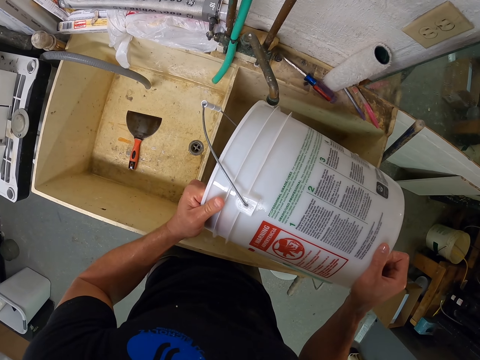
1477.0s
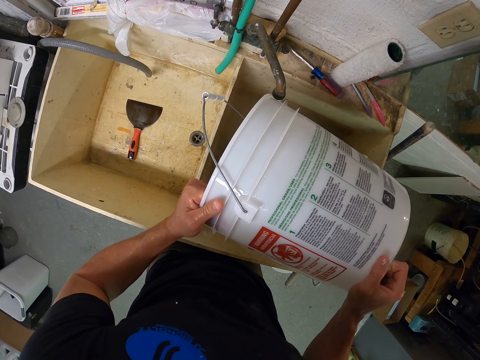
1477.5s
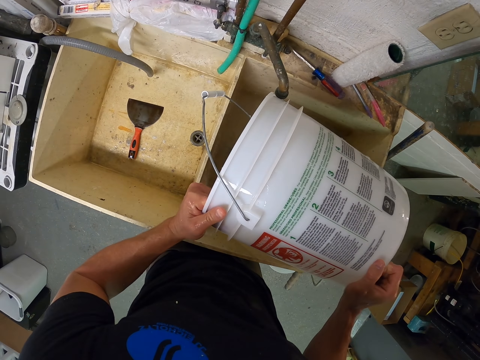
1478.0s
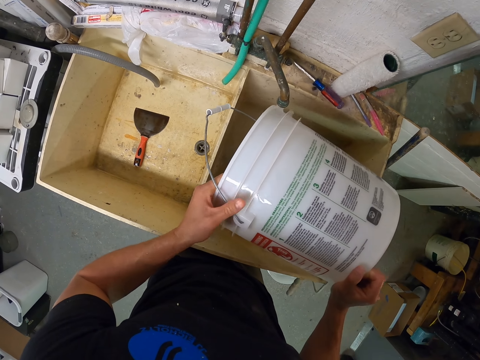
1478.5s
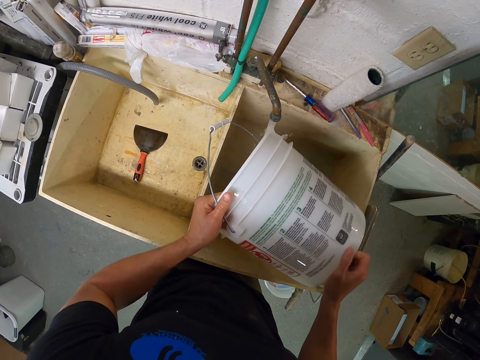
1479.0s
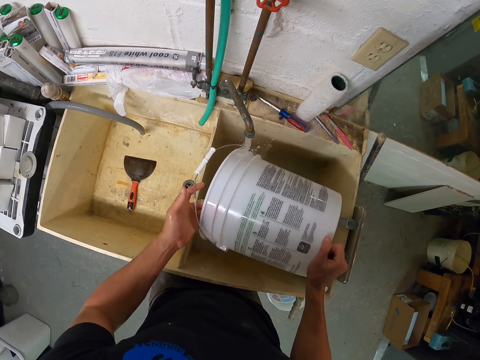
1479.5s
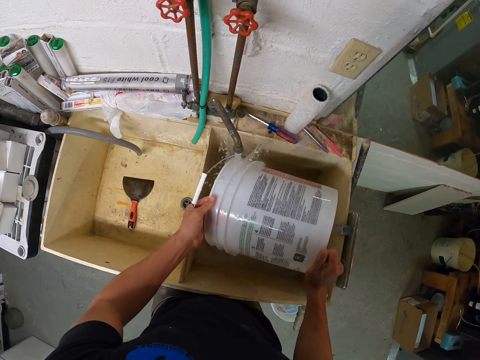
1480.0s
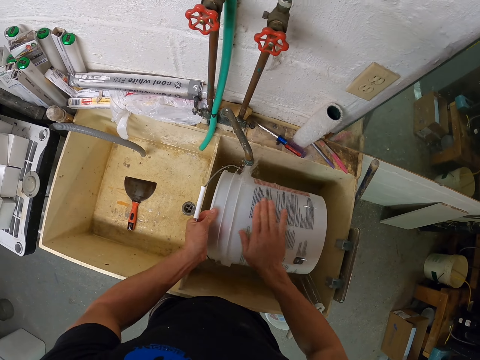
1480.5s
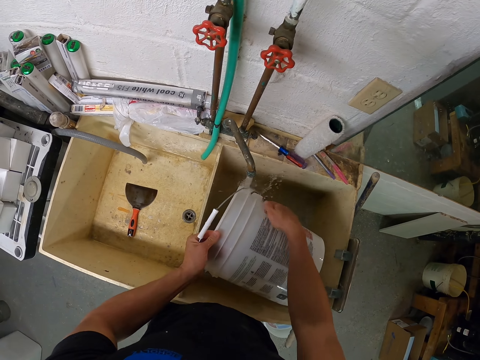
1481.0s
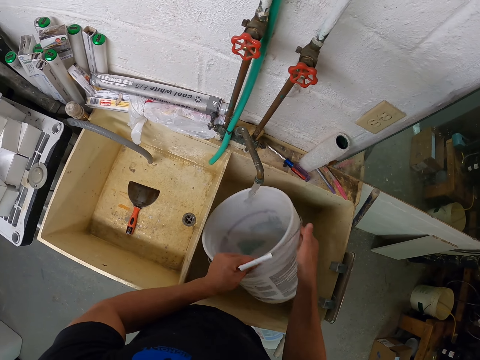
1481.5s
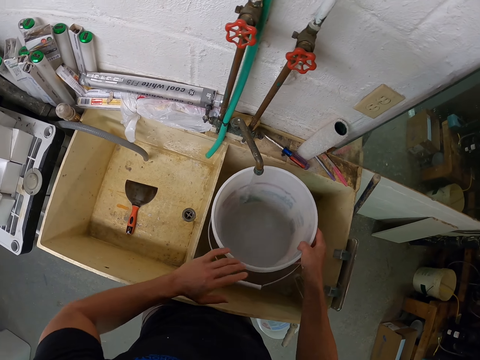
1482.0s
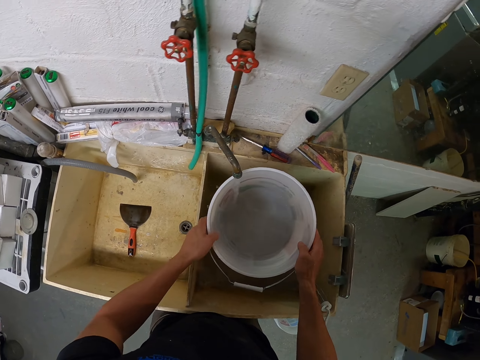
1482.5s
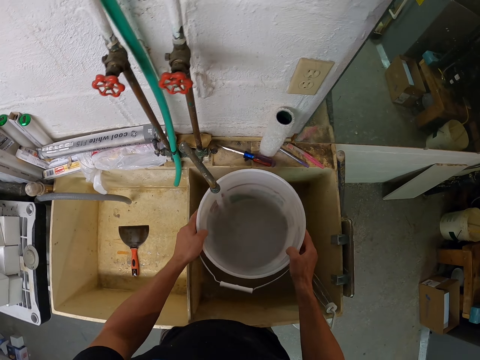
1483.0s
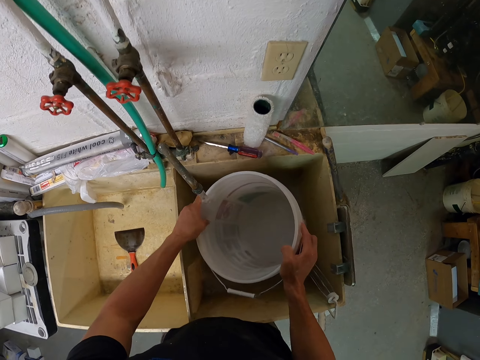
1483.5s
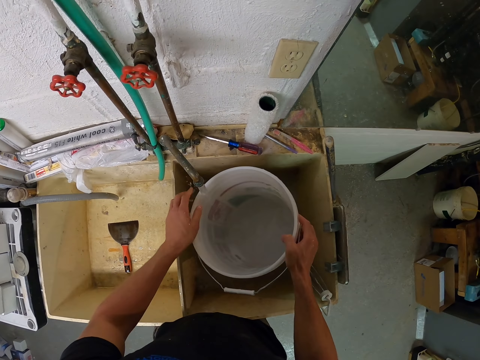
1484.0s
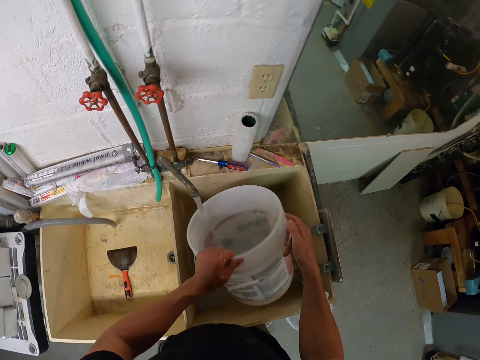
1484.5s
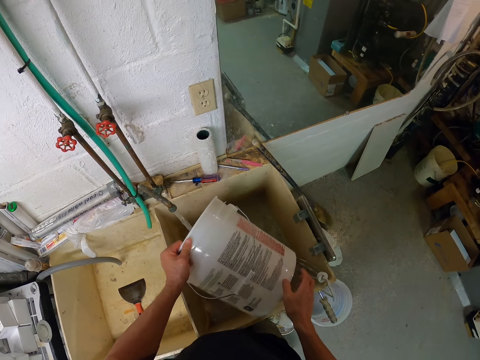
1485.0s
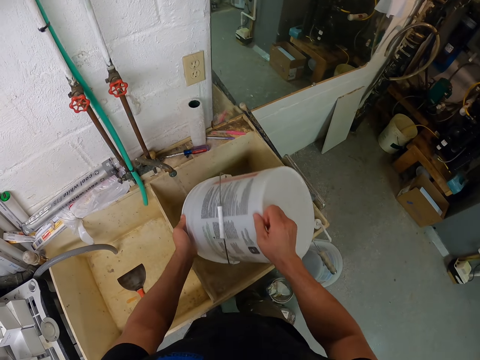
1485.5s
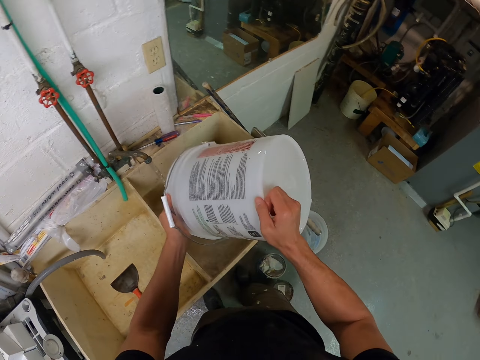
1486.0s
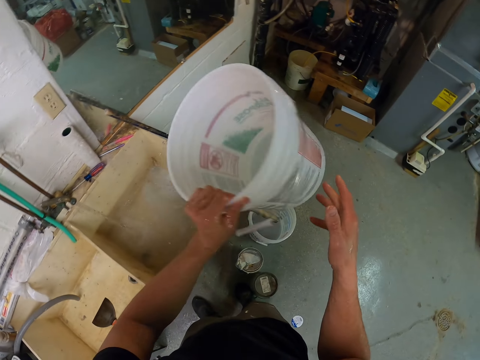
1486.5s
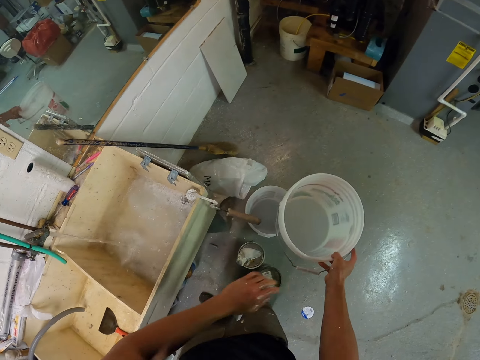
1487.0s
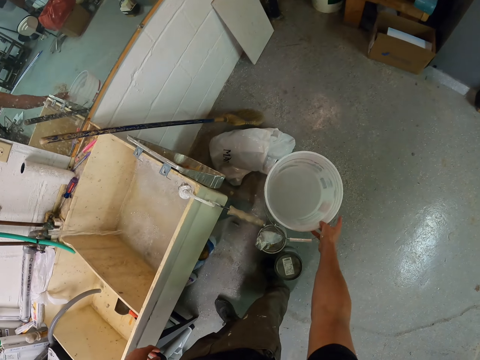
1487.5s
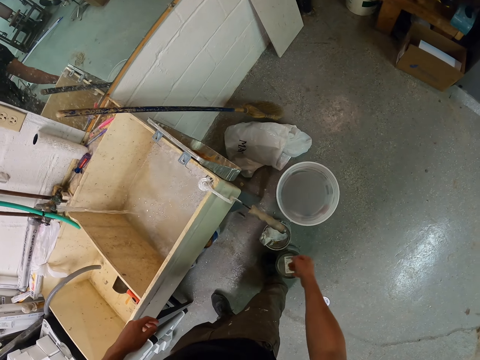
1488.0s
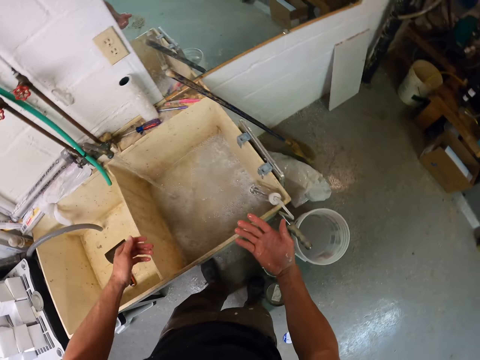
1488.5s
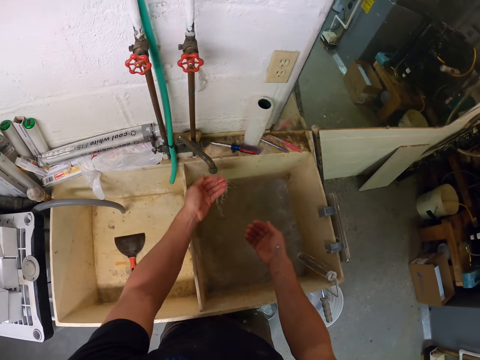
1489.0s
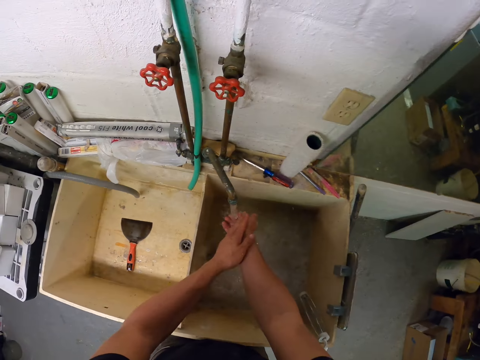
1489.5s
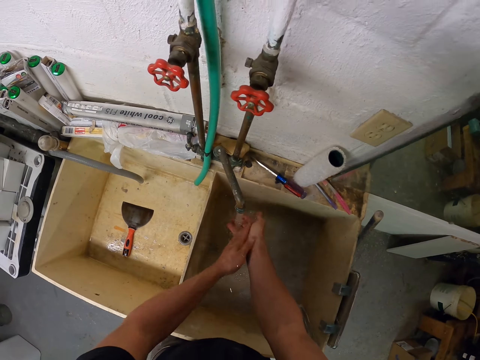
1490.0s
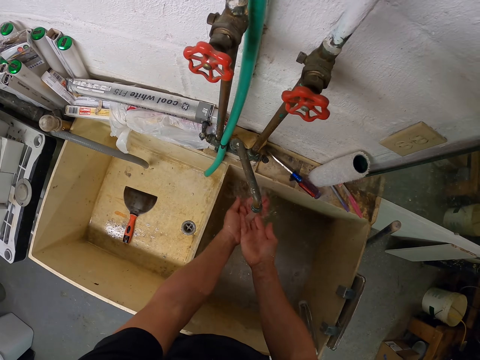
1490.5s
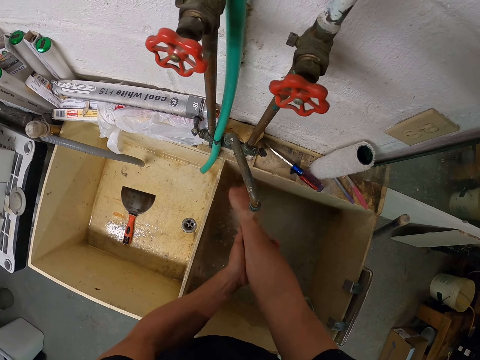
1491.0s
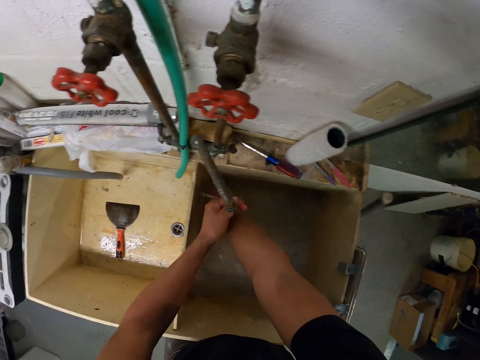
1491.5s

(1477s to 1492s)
The camera wearer looks at the bucket keenly. He rinses the bucket with tap water. He rinses the bucket inside. He pours the water in the sink. He puts the bucket inside another bucket. He washes his hands with the tap water.

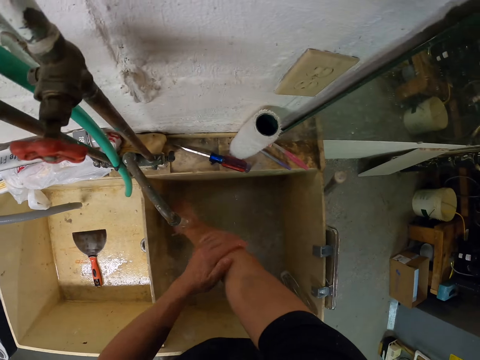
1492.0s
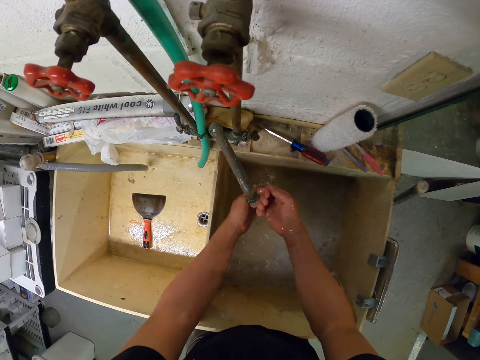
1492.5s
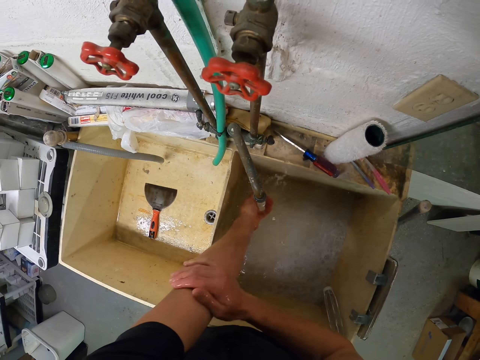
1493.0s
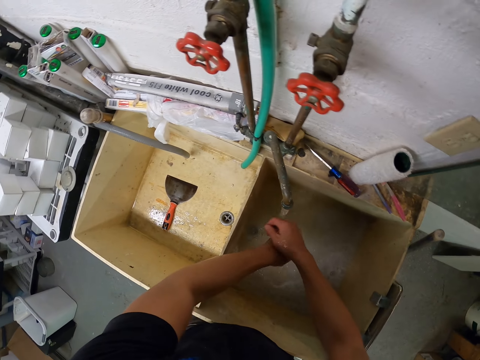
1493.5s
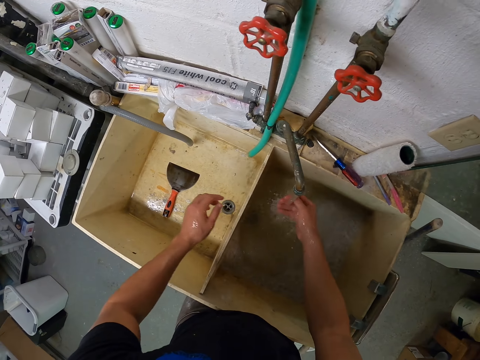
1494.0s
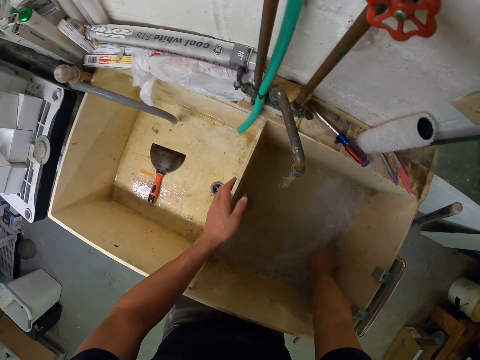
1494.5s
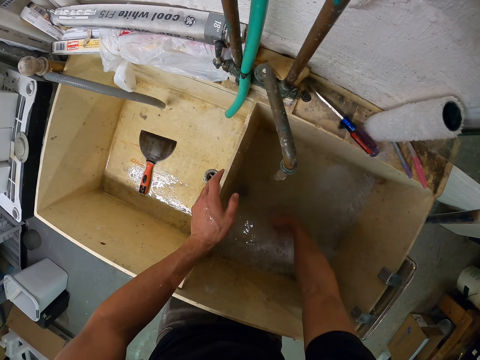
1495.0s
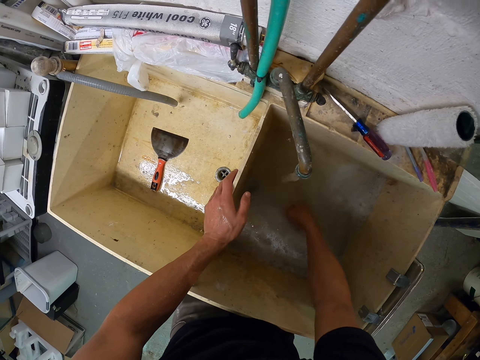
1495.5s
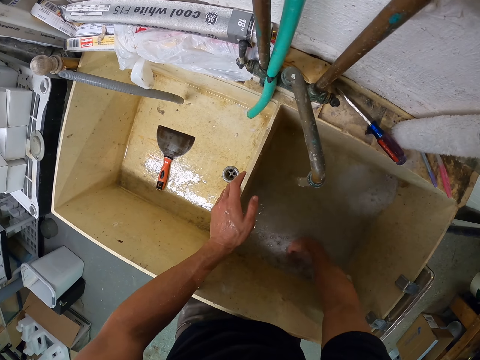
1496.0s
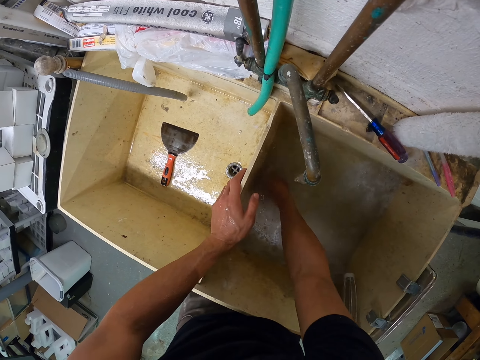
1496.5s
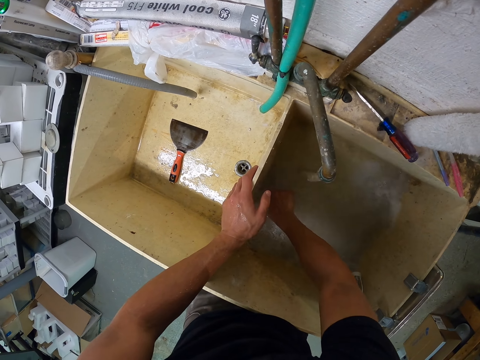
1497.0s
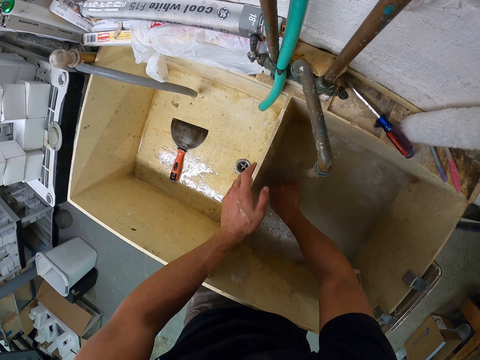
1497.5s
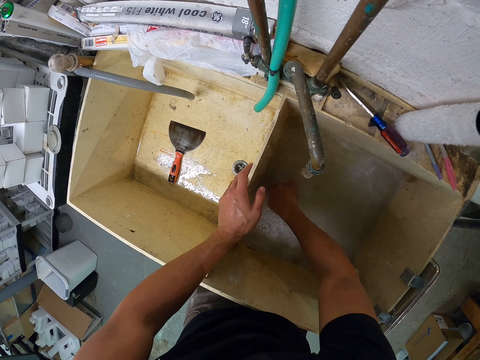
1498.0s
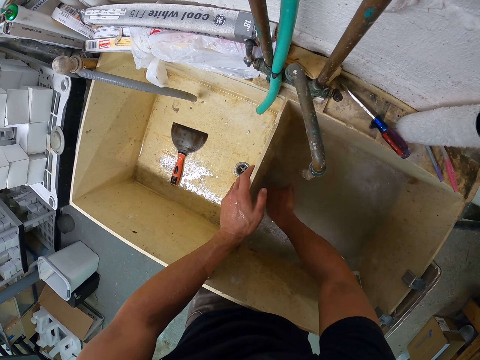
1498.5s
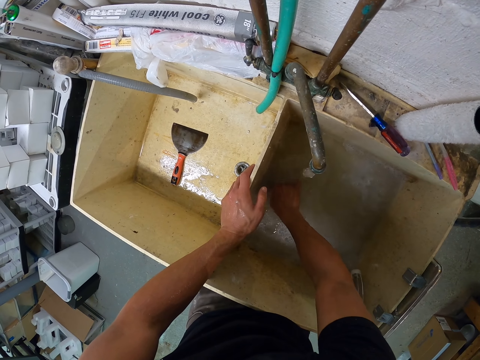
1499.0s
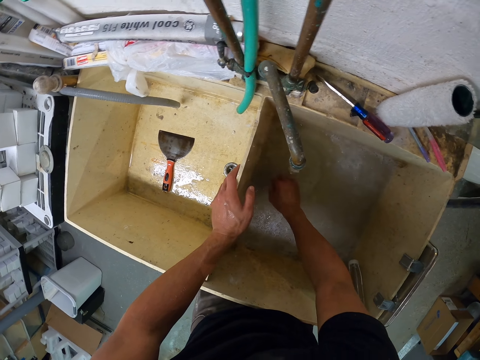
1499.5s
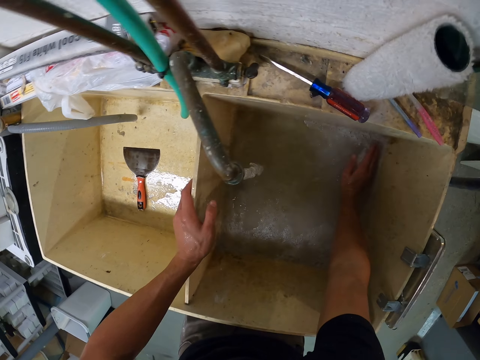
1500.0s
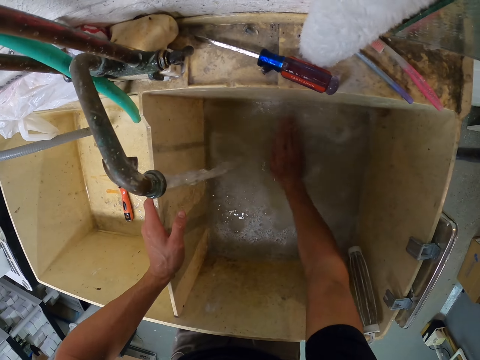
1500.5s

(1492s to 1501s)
The camera wearer pushes the water to the sink drainage with his hand.

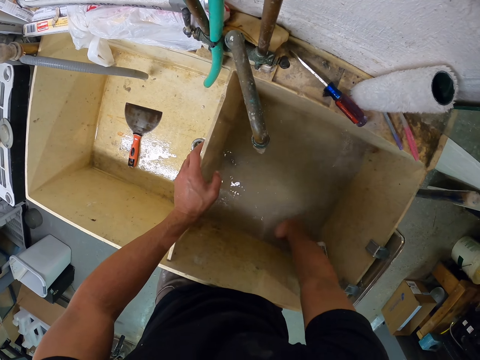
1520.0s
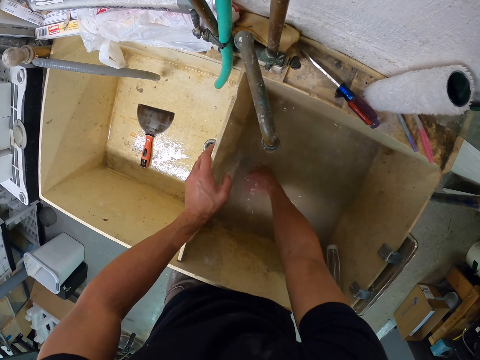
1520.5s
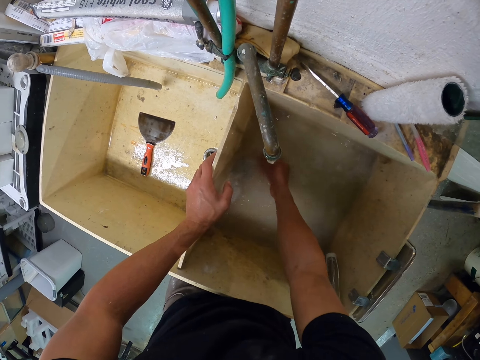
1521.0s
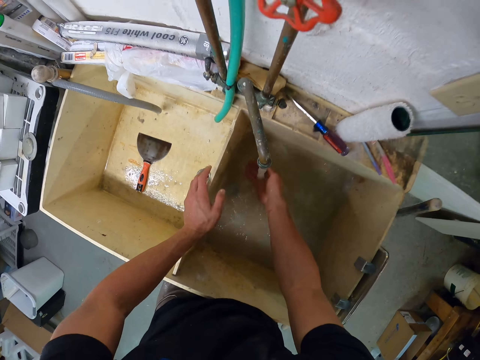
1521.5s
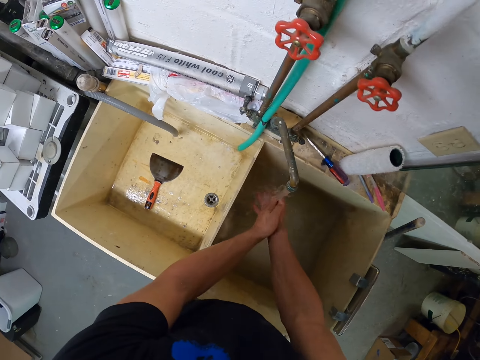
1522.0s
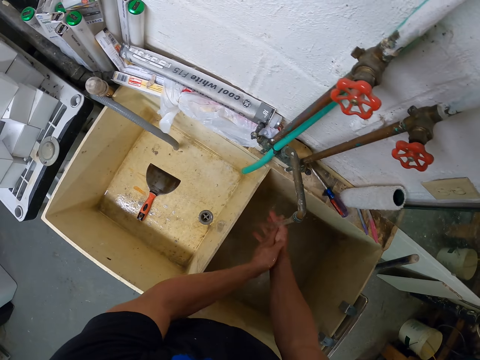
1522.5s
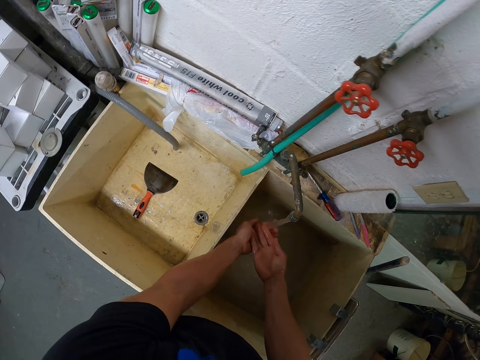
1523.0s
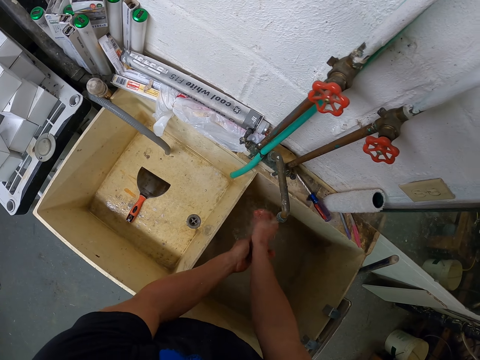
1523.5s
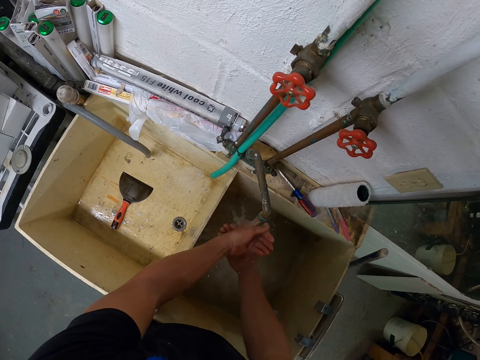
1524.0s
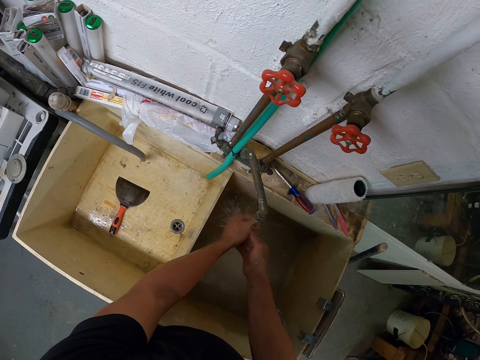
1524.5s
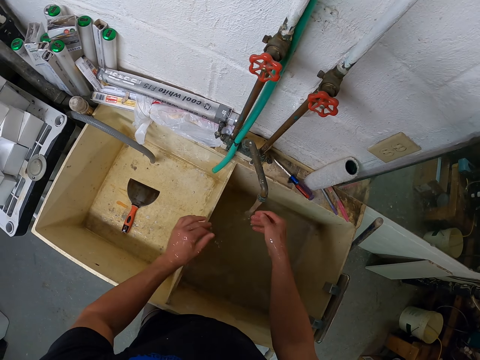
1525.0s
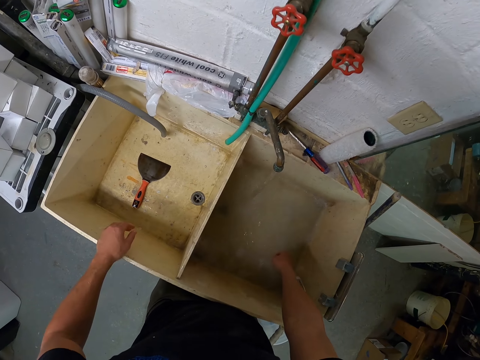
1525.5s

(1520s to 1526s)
The camera wearer rinses his hands.
